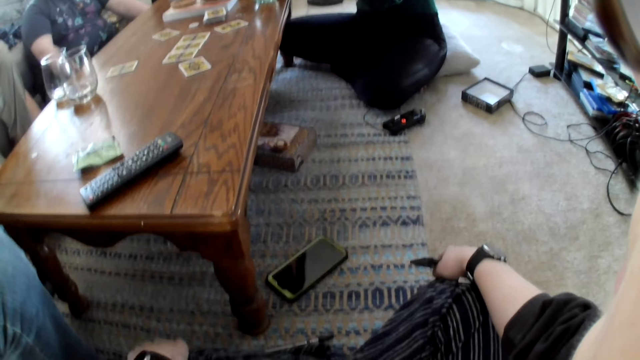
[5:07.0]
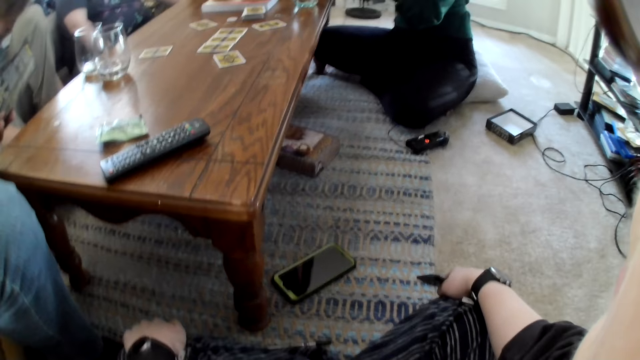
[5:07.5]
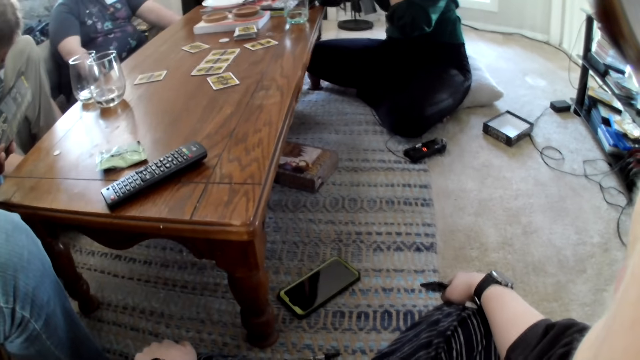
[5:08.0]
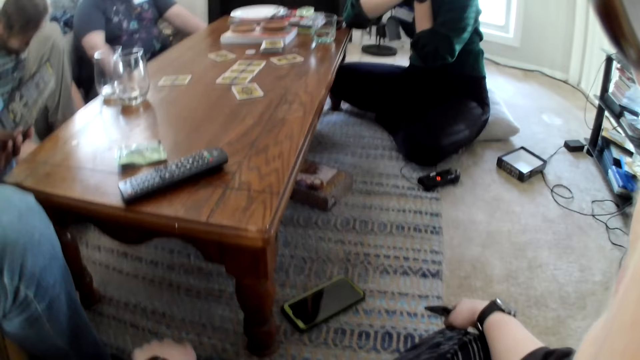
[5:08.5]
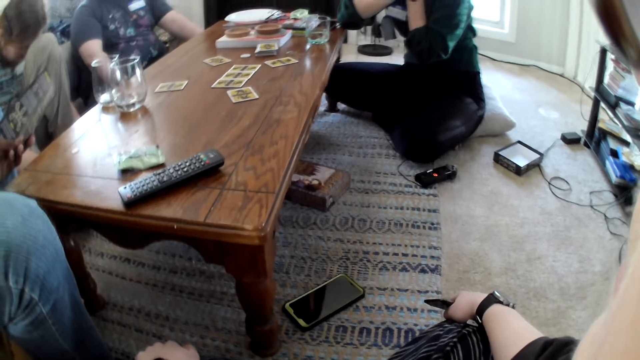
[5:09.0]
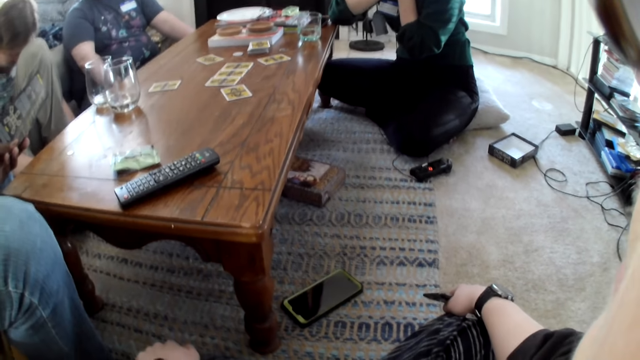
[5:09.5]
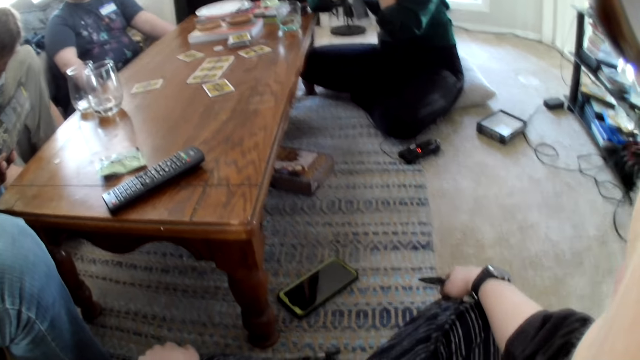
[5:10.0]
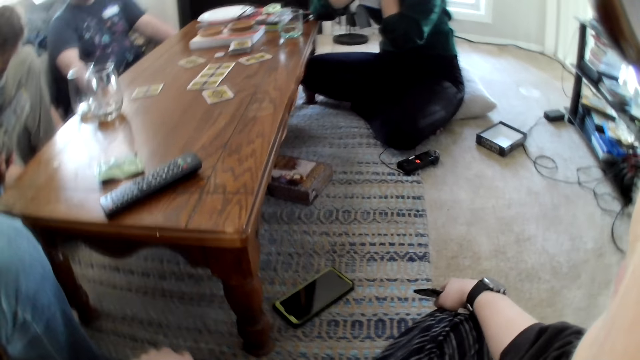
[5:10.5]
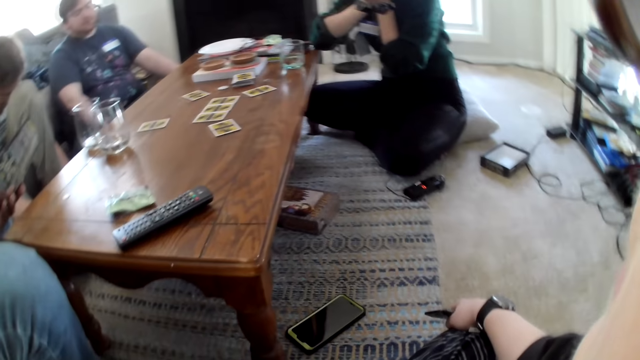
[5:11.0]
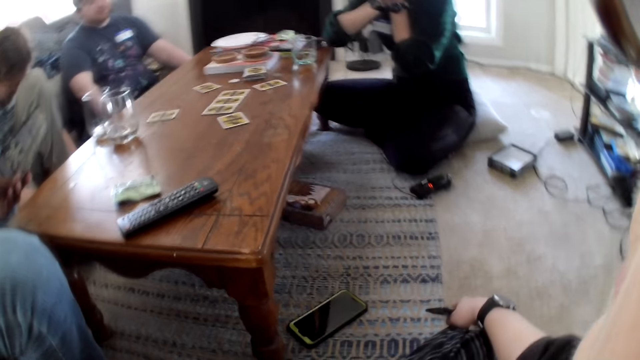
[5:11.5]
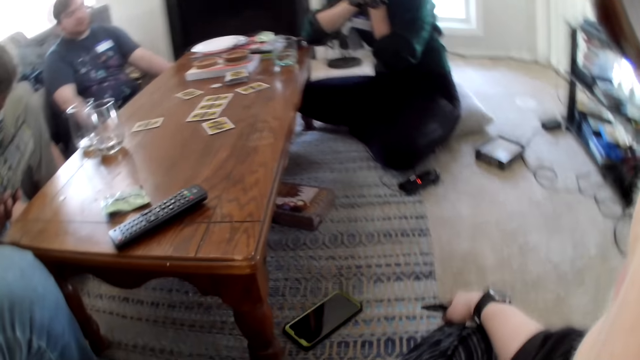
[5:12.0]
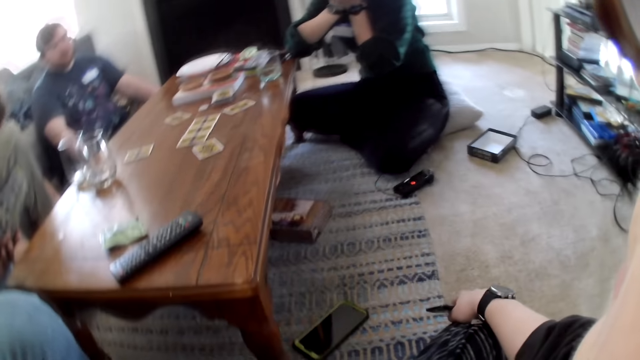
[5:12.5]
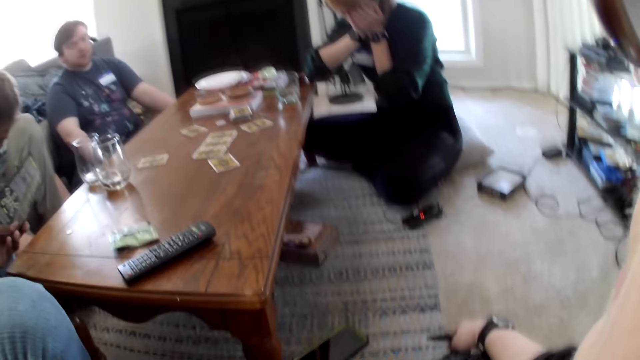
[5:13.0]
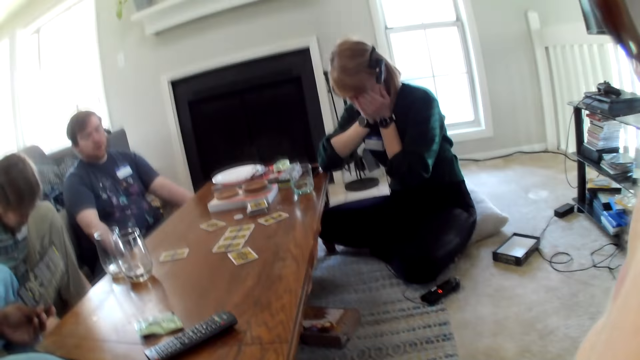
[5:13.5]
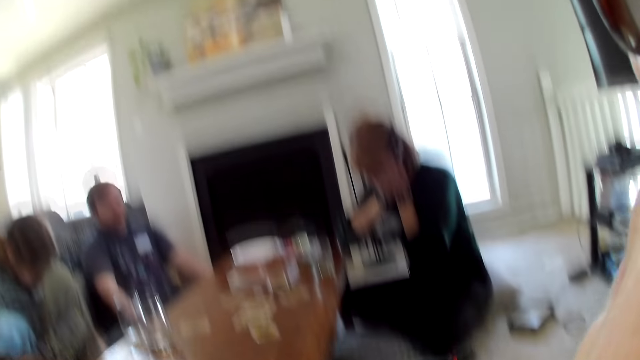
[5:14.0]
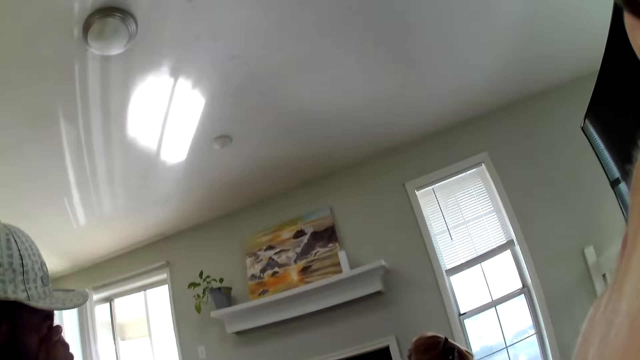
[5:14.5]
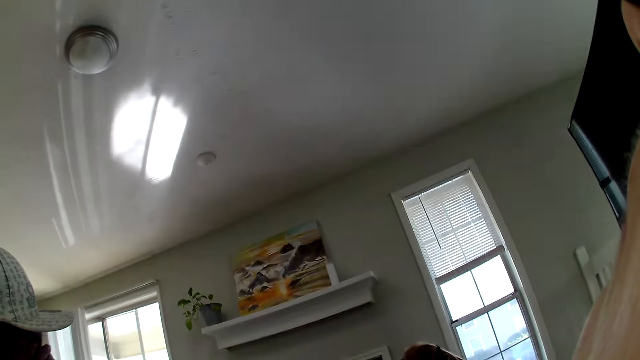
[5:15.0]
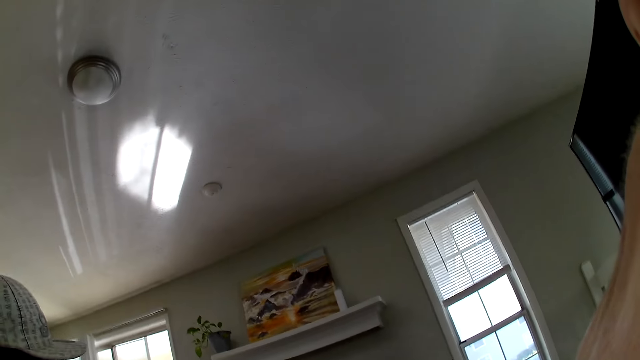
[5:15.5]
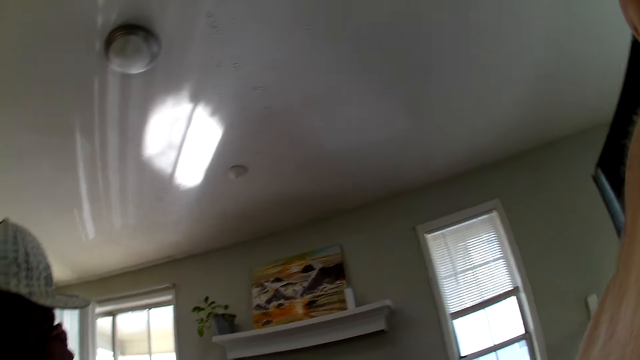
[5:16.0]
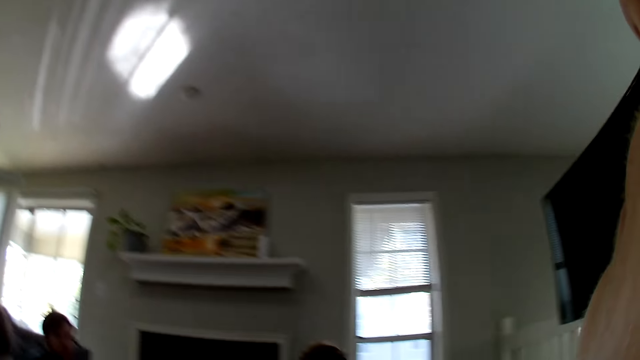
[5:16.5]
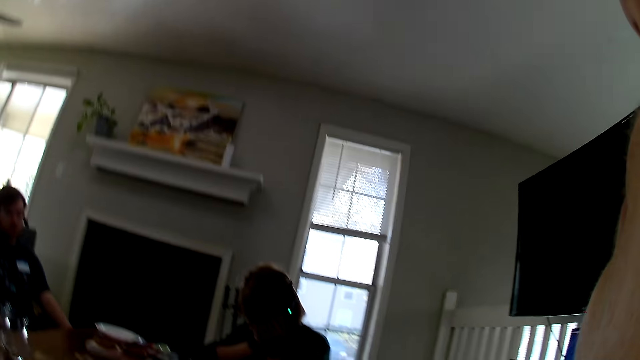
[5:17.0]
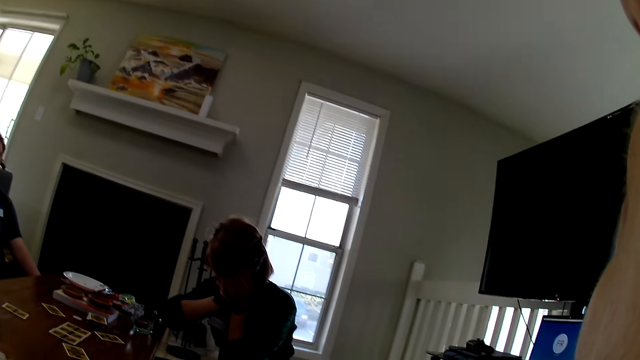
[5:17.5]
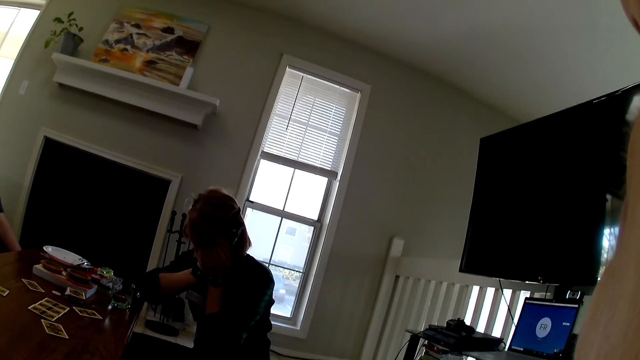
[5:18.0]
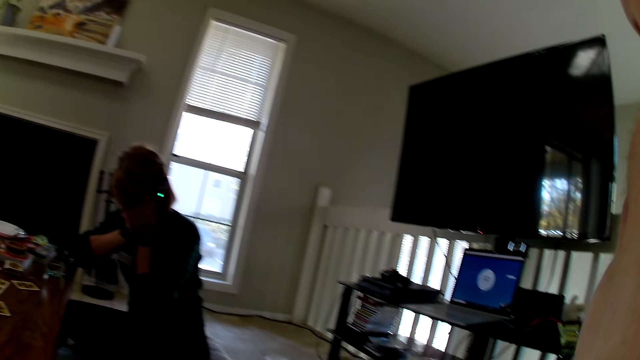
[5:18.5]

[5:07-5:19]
The camera wearer looks around.

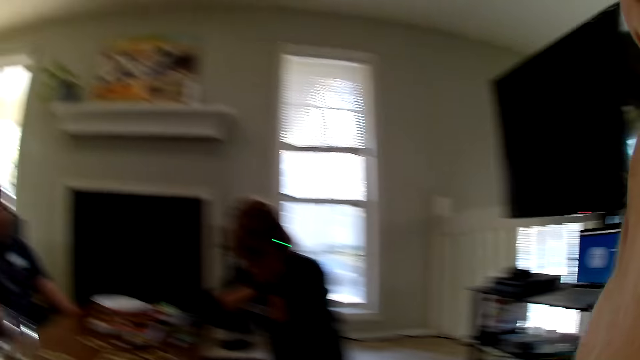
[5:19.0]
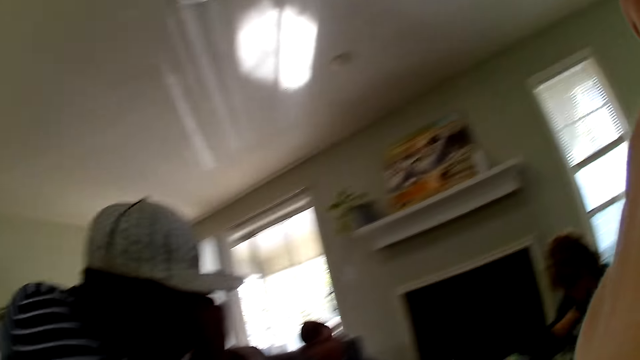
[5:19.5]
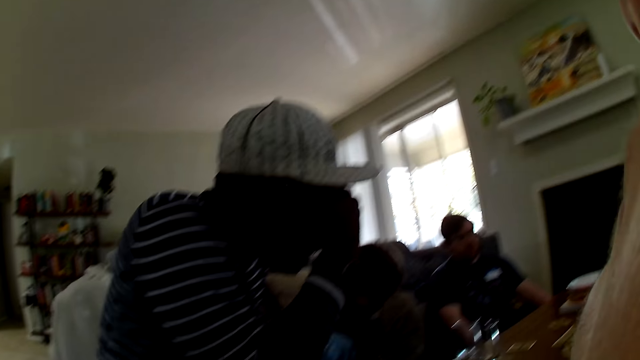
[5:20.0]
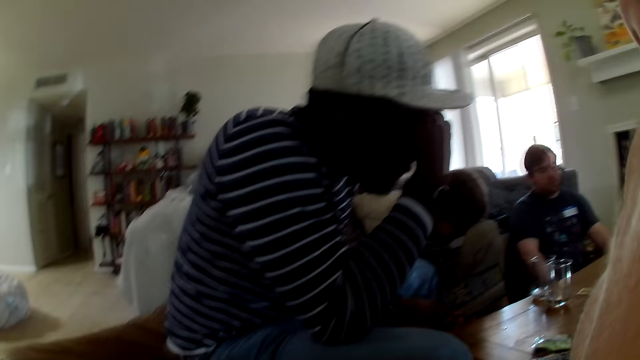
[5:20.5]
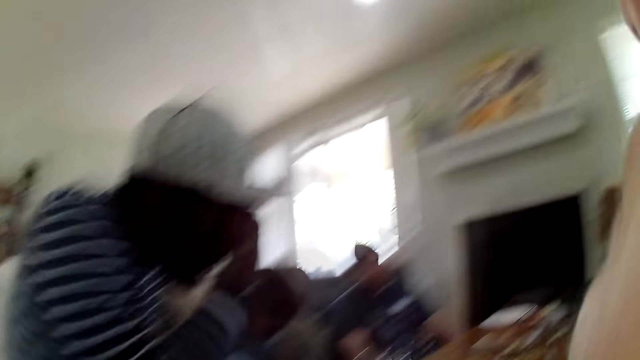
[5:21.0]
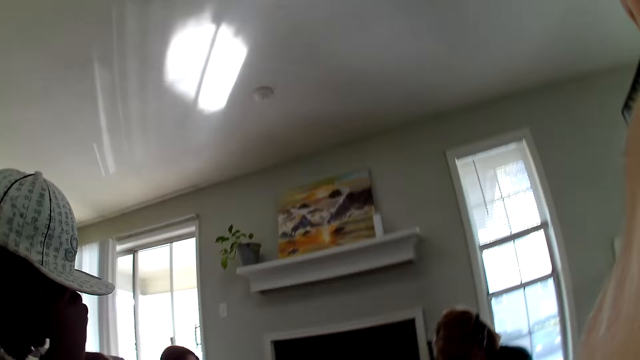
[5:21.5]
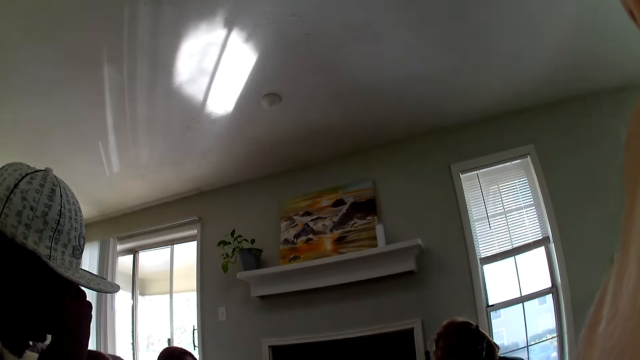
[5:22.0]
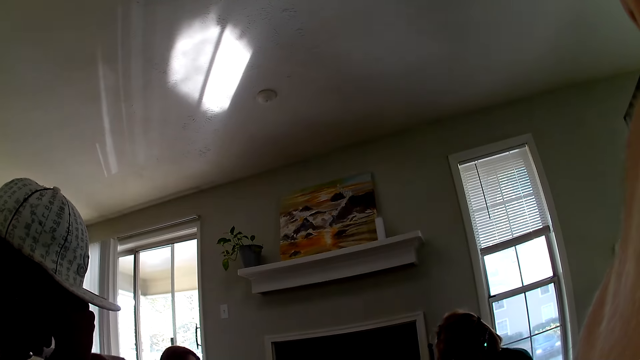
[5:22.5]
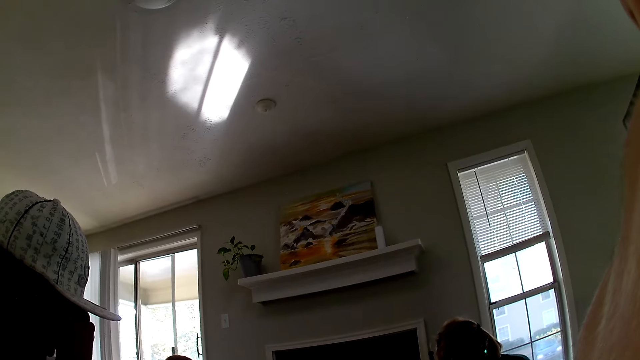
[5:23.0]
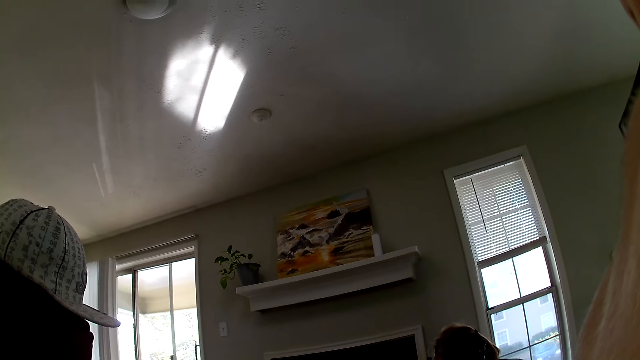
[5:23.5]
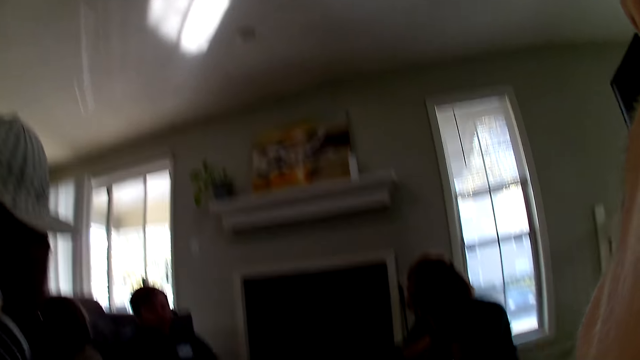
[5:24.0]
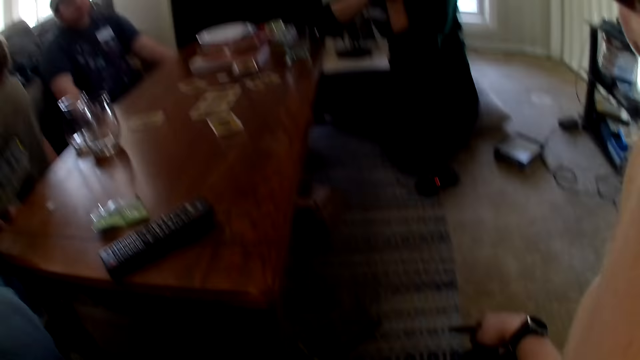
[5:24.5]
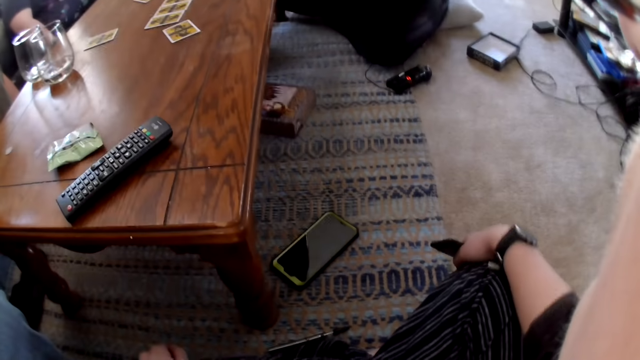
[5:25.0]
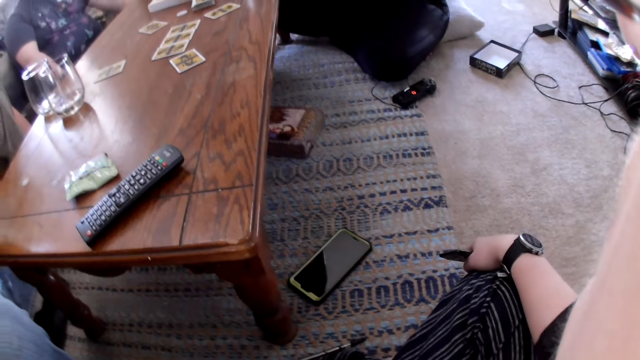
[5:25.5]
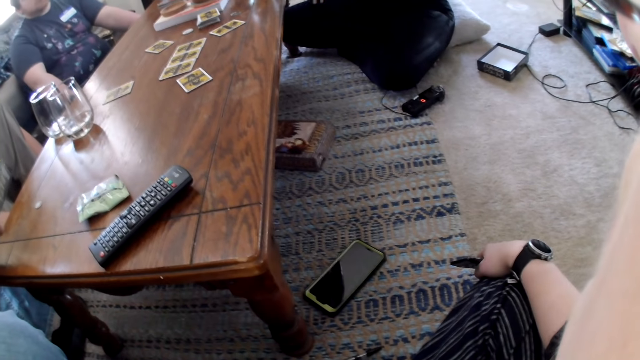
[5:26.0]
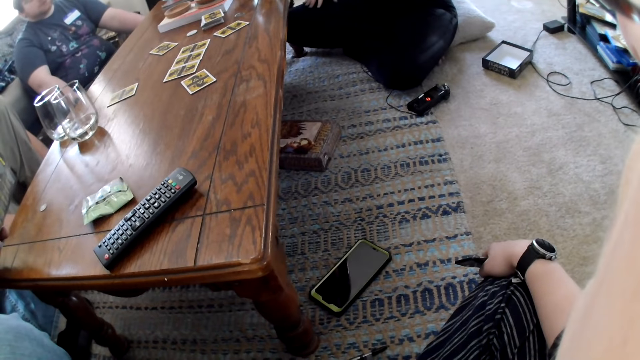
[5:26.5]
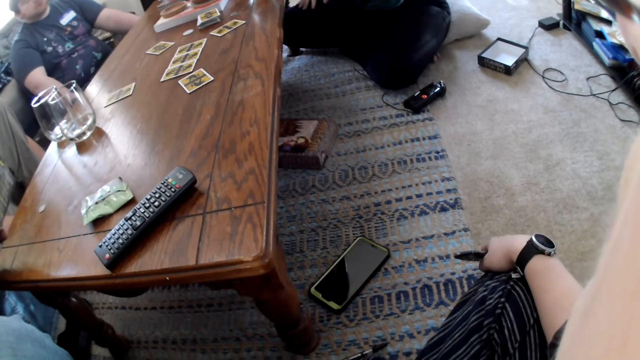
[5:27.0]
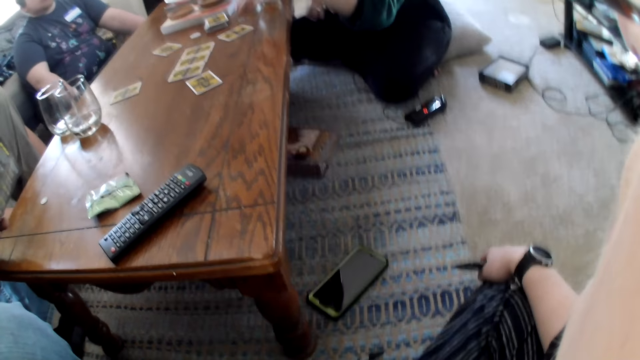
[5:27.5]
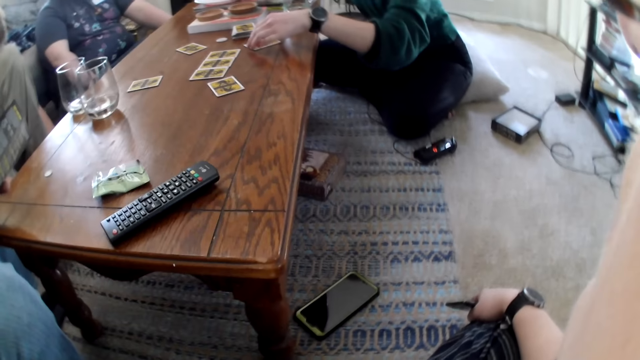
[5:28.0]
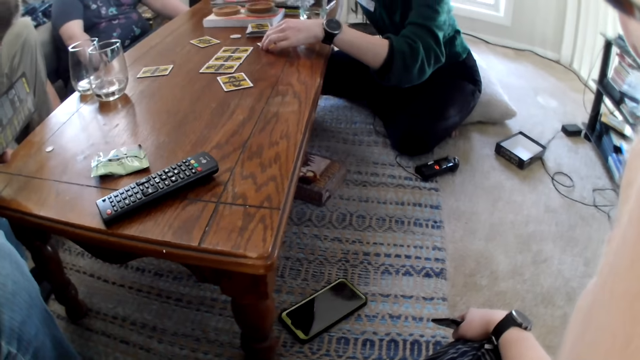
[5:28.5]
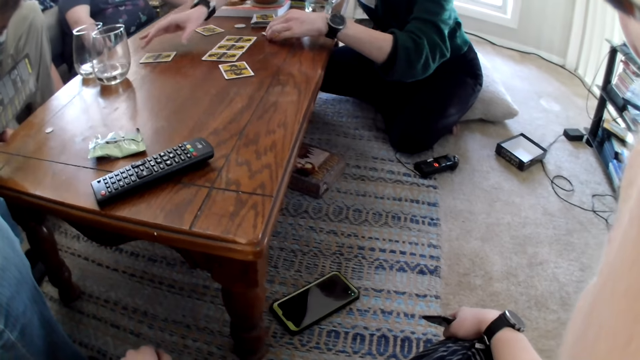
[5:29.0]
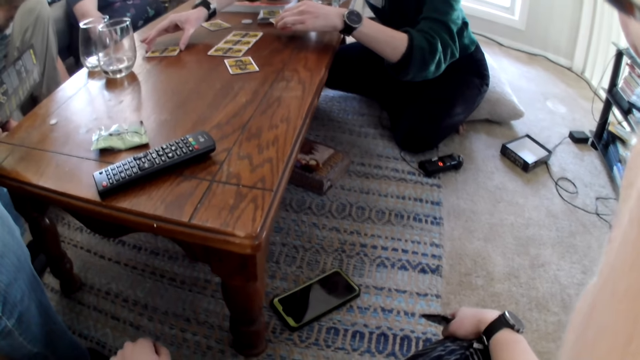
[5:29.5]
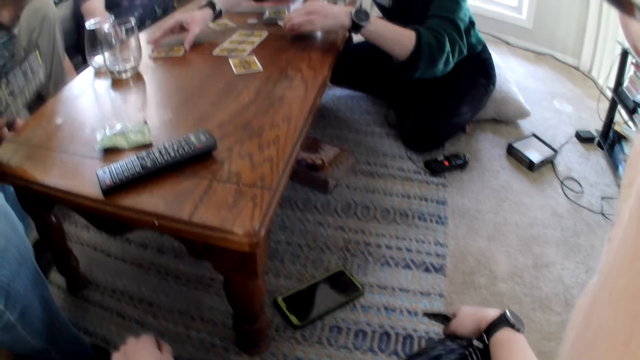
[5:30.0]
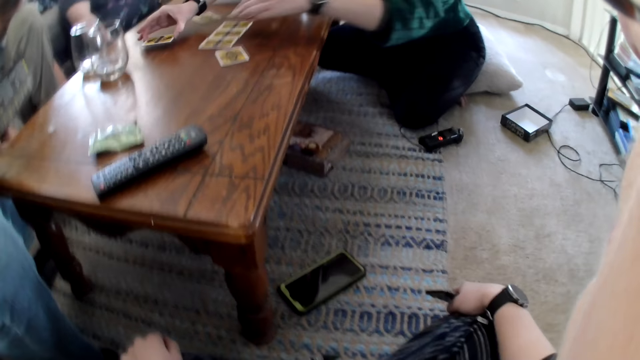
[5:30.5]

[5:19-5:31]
A man interacts with the camera wearer, another man, a third man and a woman. The woman touches the card on the table with her left hand. The woman lifts the card from the table with her left hand. The woman picks up the card from the table with her right hand.
